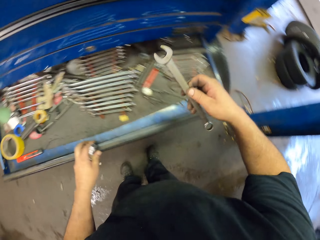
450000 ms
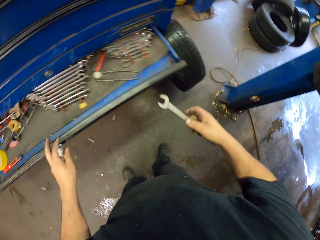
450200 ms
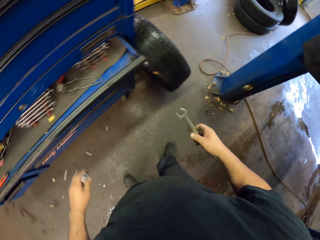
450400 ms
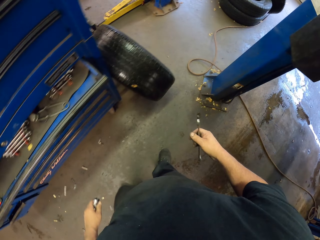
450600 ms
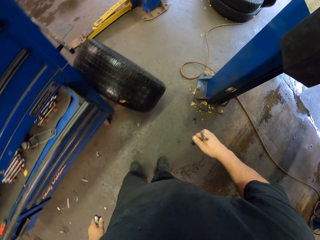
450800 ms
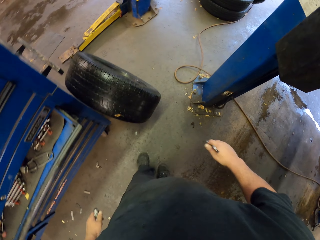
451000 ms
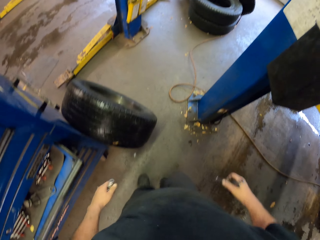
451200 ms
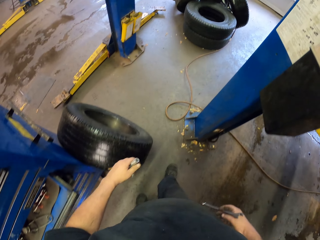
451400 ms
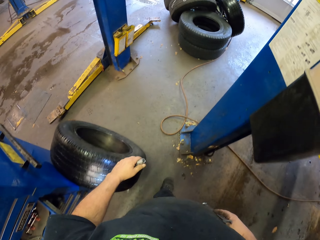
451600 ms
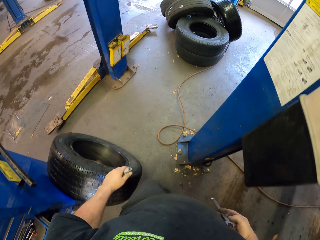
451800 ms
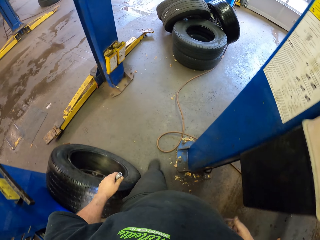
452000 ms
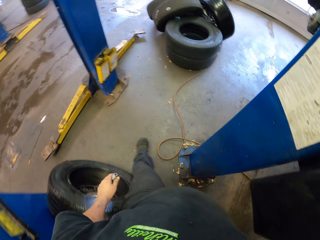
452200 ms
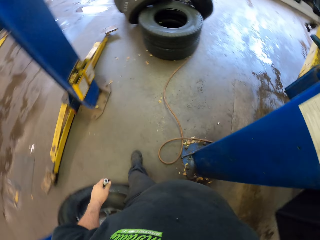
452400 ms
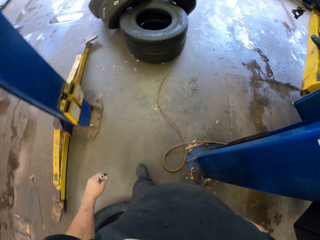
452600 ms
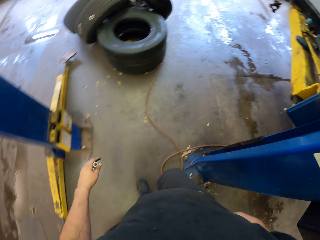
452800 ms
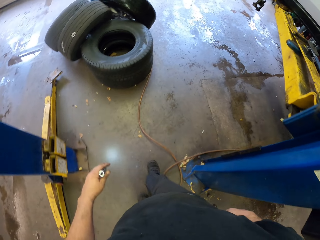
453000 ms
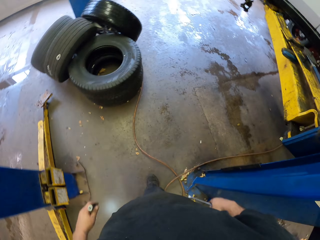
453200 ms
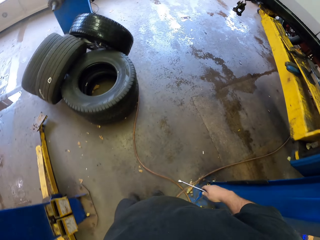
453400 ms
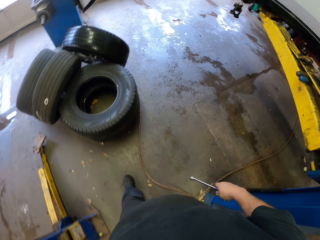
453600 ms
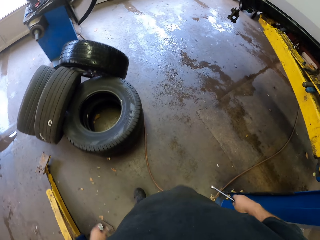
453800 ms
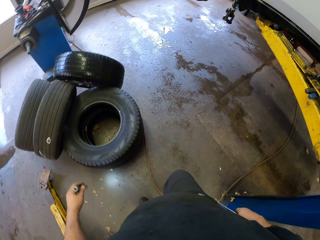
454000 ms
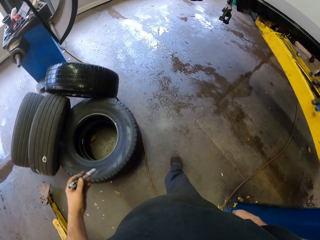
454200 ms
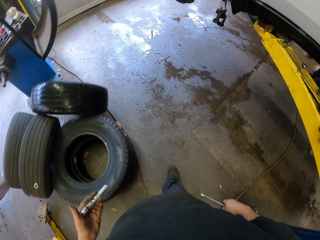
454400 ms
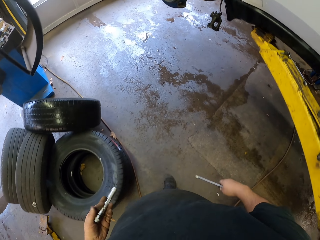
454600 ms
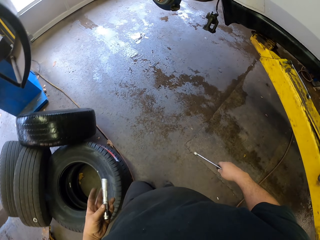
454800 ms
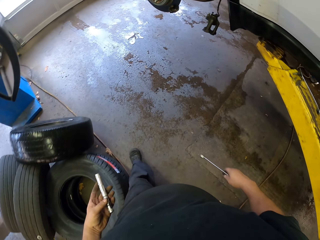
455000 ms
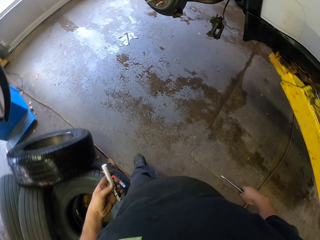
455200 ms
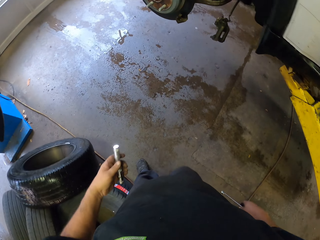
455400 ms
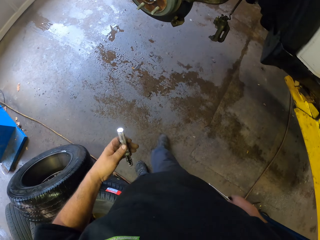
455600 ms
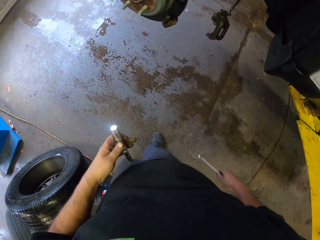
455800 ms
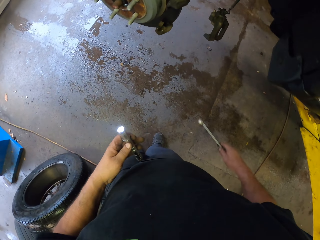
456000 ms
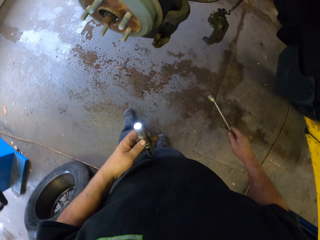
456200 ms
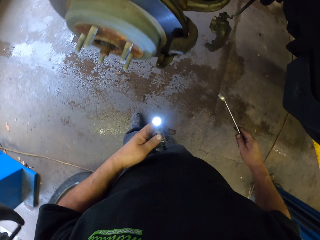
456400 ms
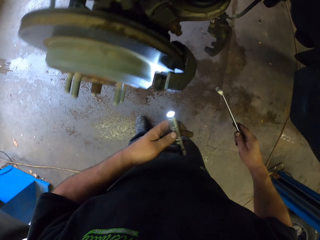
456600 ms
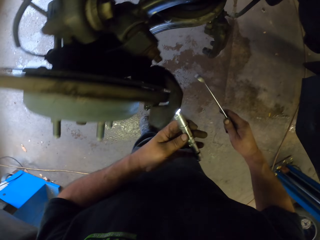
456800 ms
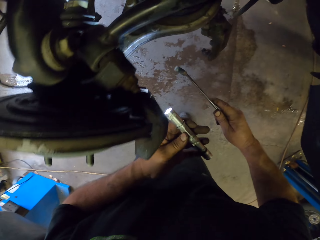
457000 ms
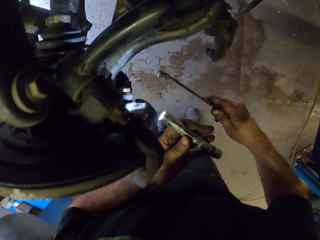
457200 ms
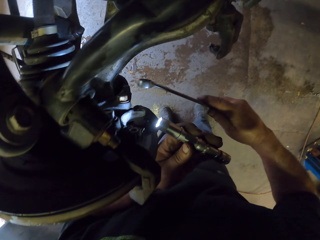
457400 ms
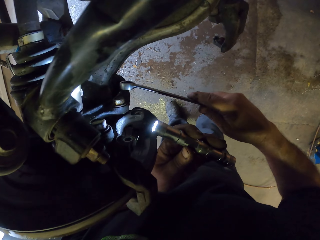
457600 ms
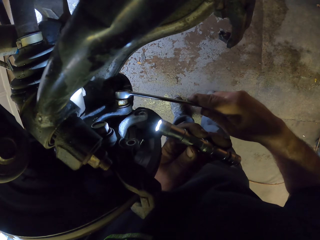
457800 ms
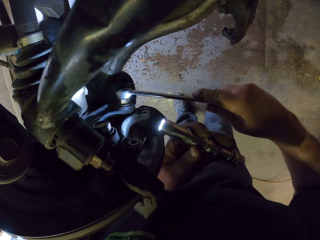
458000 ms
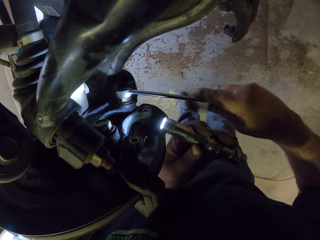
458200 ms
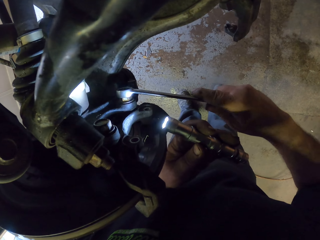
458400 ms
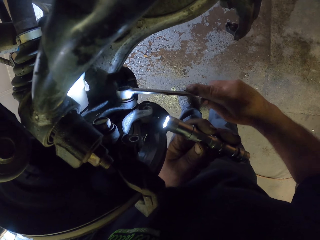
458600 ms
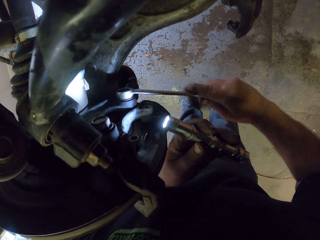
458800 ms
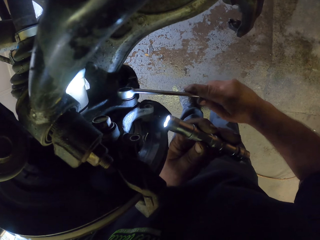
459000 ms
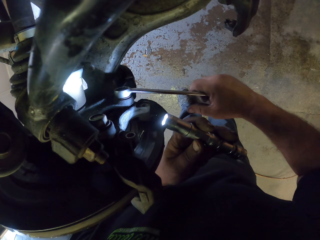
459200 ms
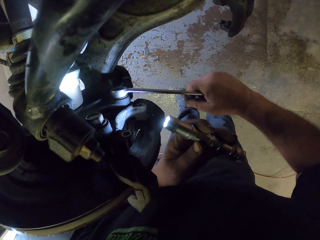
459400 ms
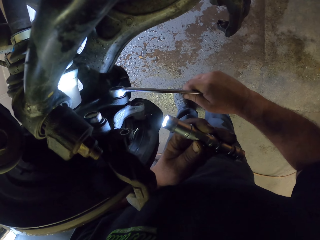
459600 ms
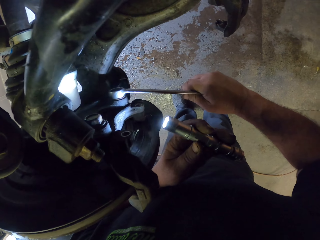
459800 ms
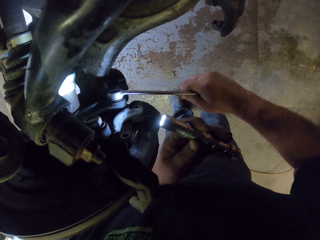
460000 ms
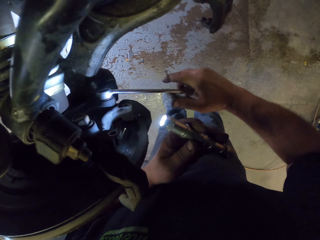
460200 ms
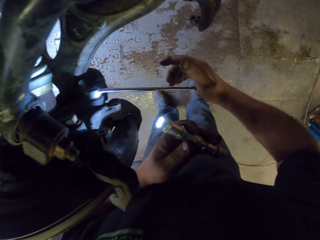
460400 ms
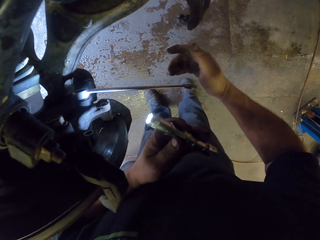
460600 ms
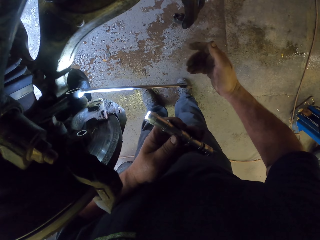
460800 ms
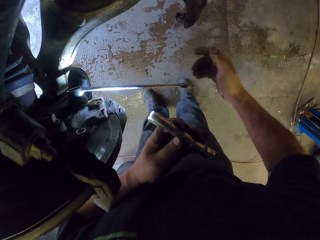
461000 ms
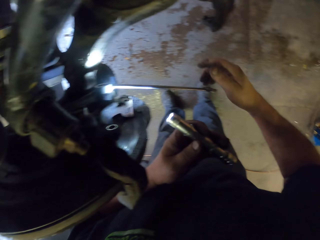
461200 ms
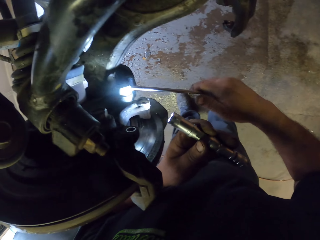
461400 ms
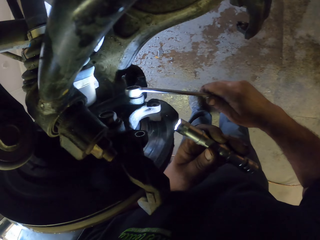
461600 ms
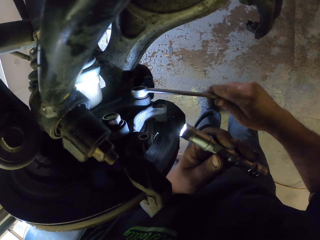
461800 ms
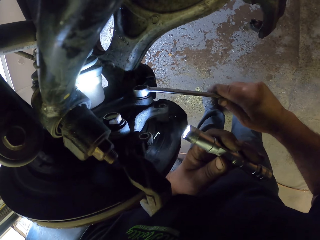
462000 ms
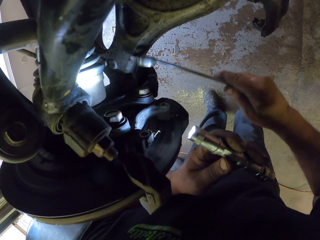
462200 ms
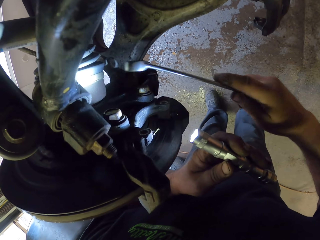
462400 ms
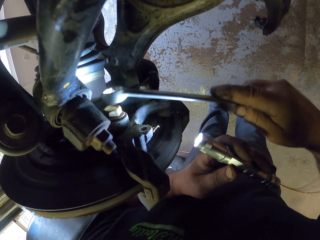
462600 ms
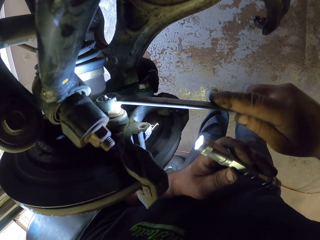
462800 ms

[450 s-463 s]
The camera wearer closes the drawer. They walk around the garage. They open nuts with the spanner. They fix the wrench on the nut.

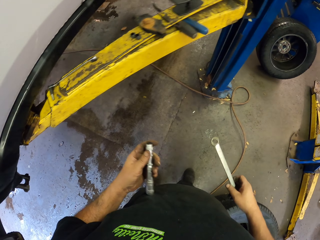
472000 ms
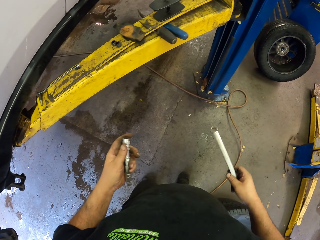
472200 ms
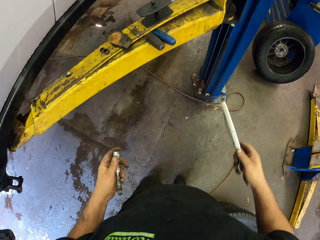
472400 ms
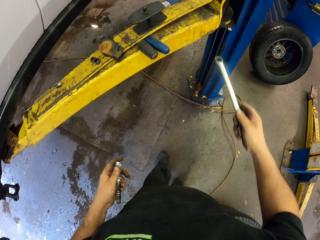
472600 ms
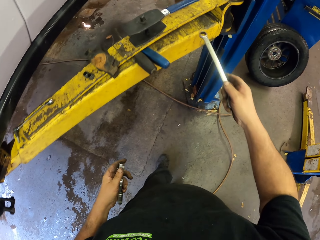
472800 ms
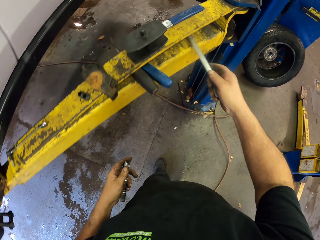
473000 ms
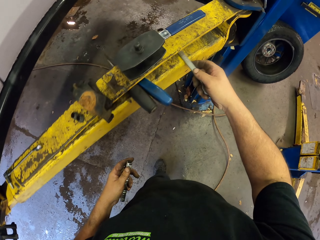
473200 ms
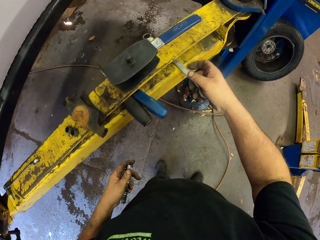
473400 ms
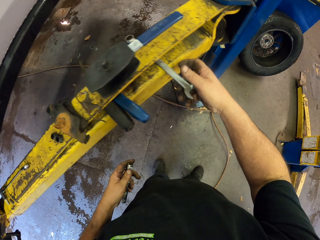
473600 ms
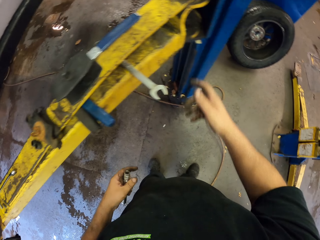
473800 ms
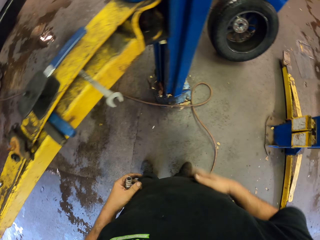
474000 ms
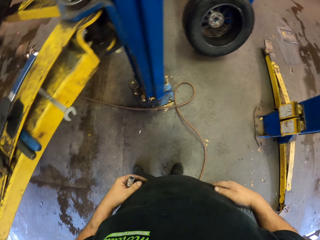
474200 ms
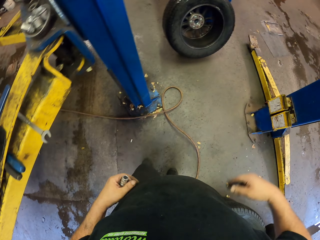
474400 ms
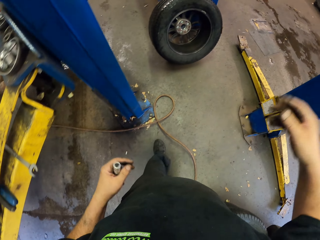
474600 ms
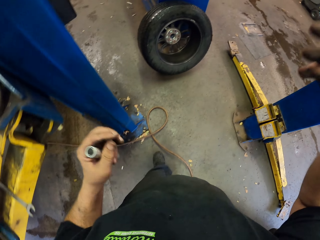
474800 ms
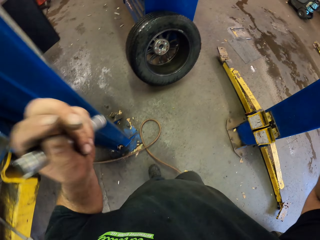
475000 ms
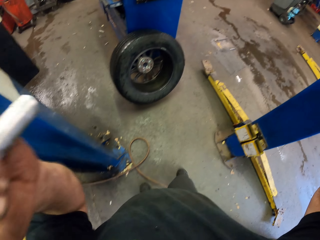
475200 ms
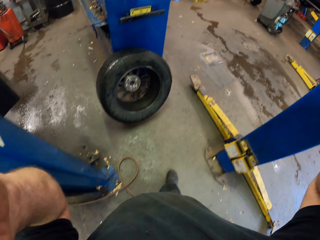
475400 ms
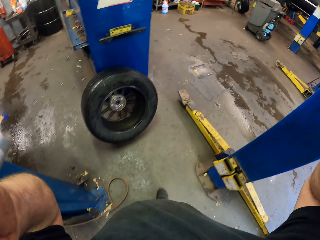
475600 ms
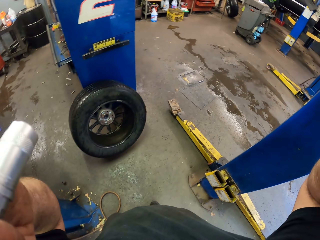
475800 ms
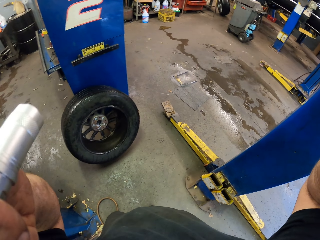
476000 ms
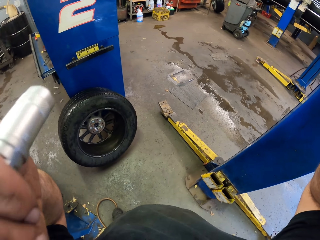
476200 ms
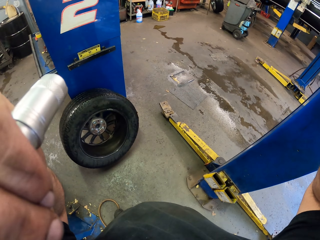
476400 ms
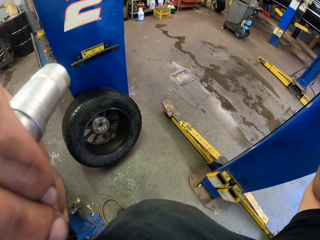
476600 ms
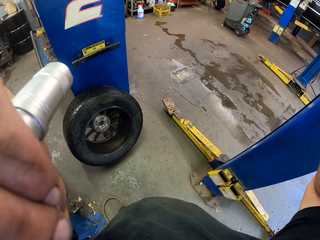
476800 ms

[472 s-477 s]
The camera wearer turns off the spotlight. They put the wrench on the crane. They fix the camera. They hold the camera.
